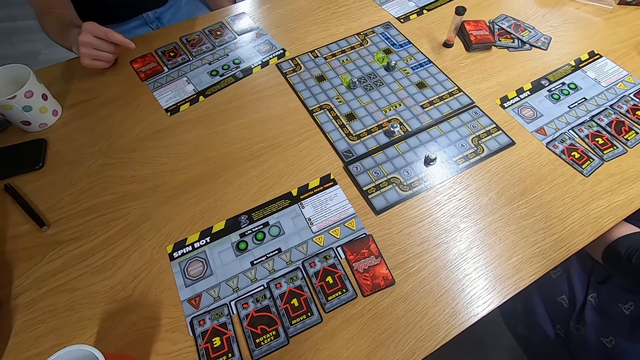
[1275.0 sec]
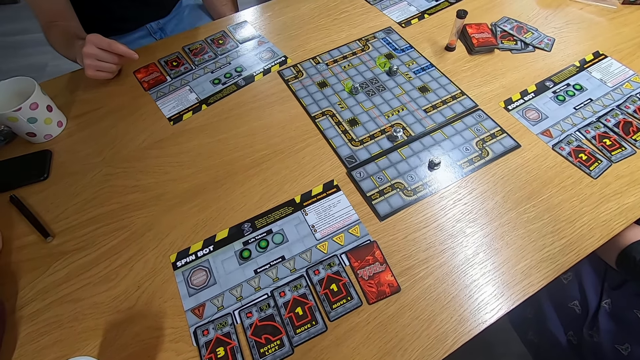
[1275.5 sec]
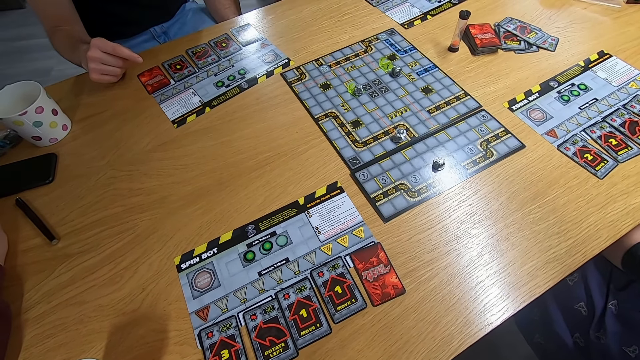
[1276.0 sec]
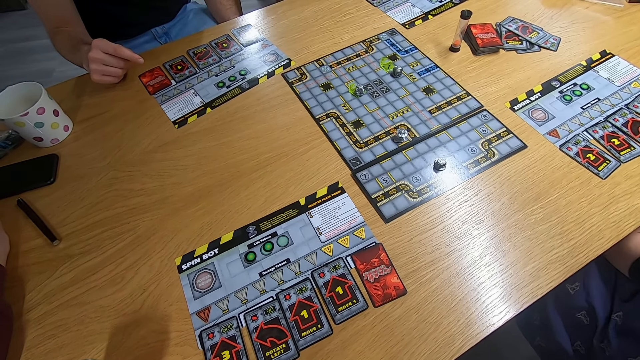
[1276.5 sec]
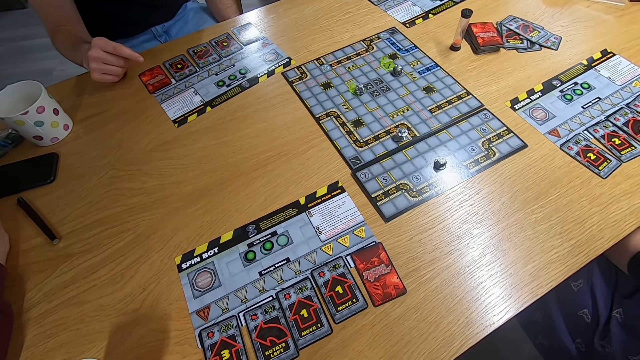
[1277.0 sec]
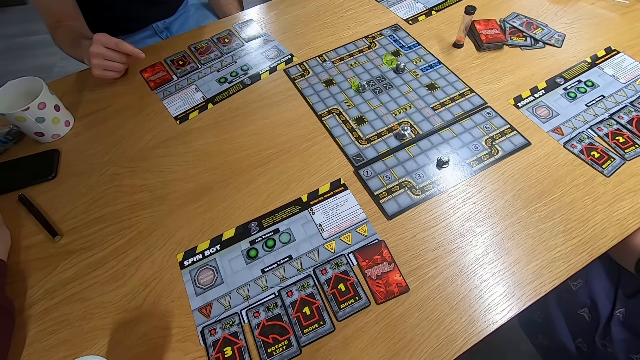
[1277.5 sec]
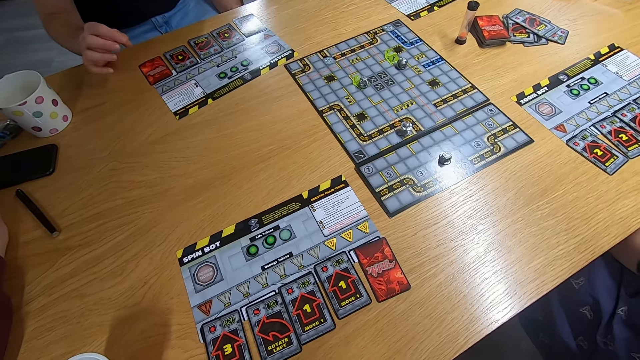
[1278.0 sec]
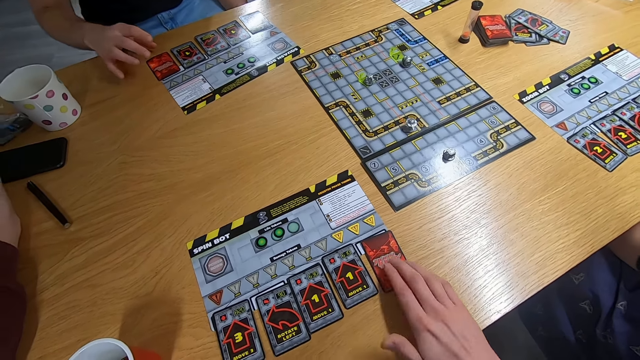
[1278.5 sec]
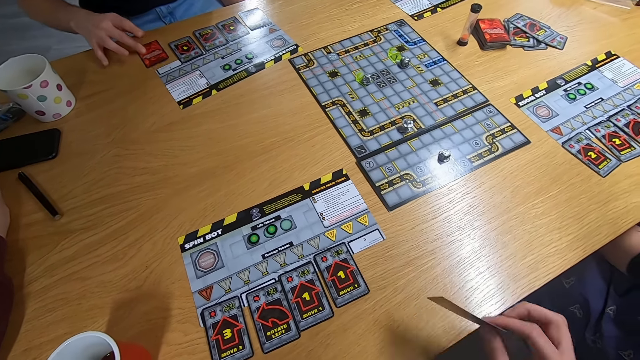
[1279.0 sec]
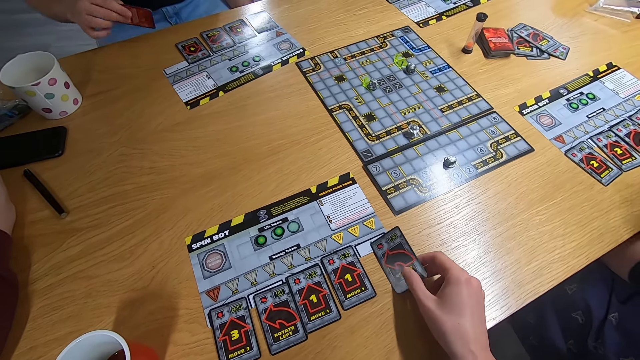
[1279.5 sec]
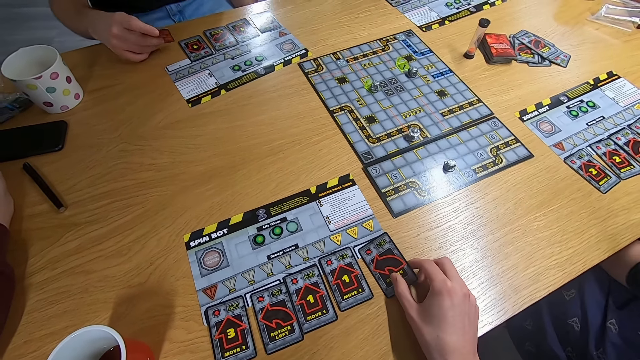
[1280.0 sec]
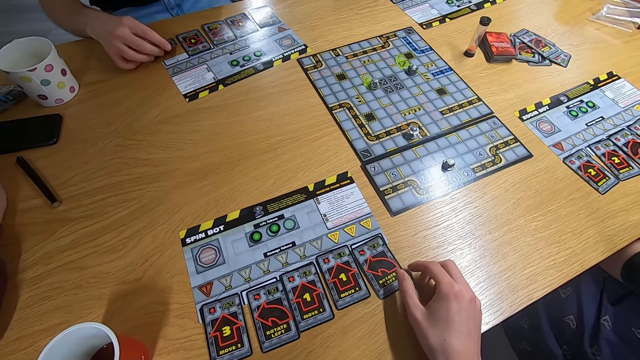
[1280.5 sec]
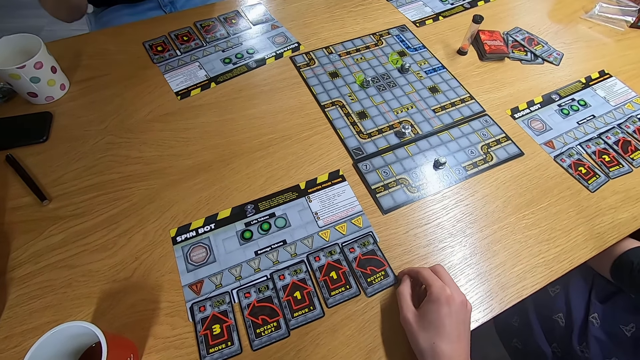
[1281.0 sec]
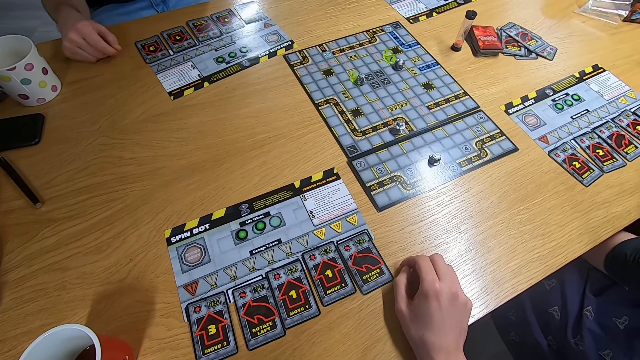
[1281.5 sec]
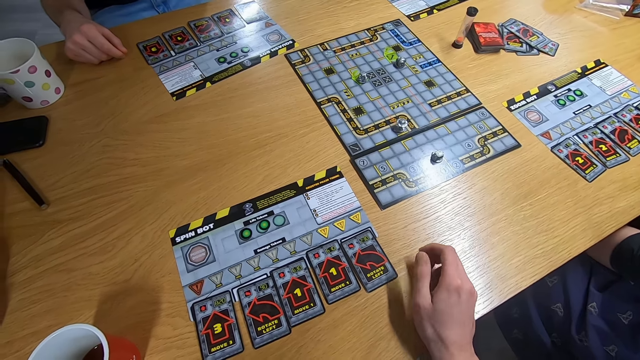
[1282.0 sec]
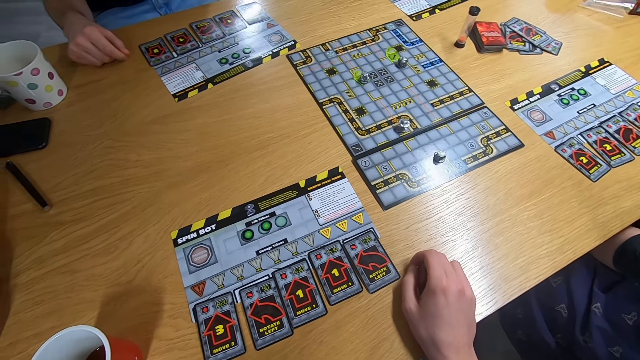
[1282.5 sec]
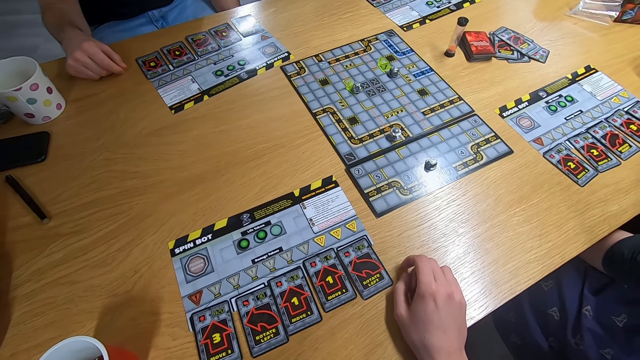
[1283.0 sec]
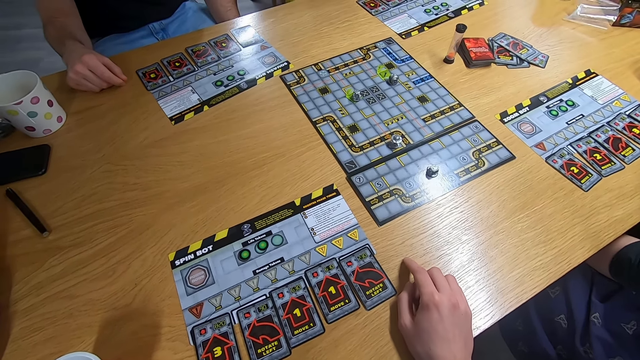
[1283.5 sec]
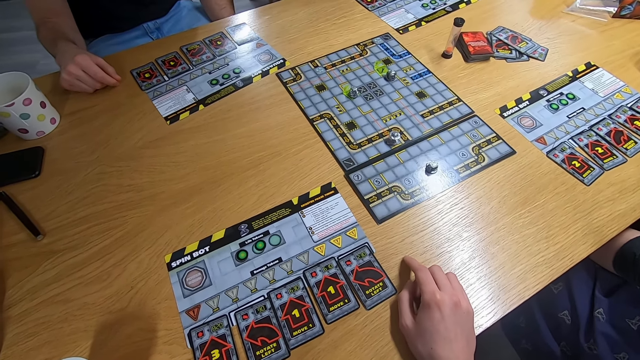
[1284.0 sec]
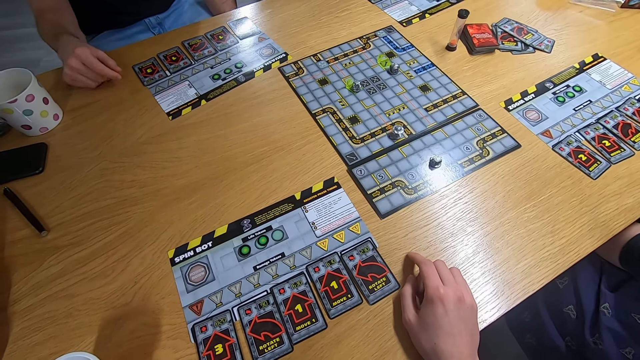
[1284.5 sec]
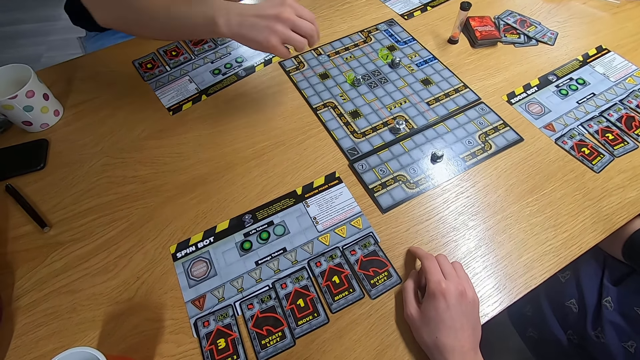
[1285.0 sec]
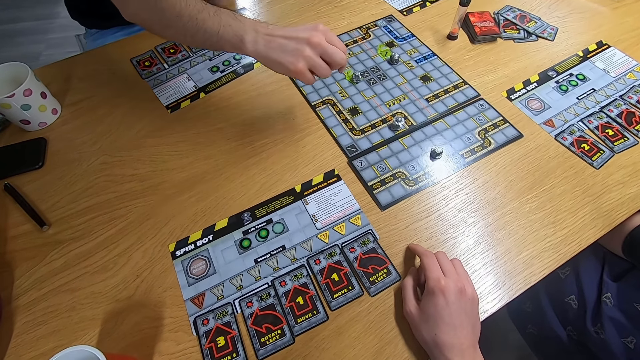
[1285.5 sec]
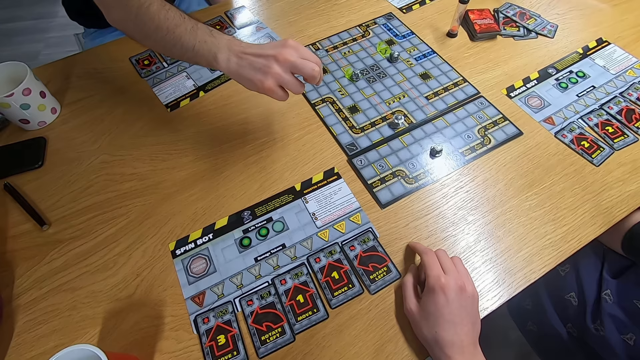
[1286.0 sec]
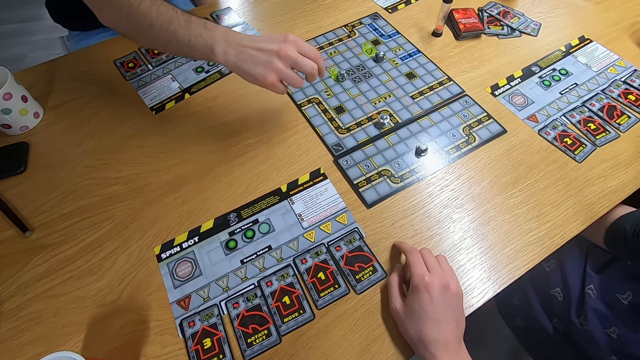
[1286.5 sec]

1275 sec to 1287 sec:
A man swings the right hand. The camera wearer swings the right hand. They pick up the card with the right hand. The man picks up the card with the right hand. The camera wearer drops the card on the desk. The man drops the card on the desk. The camera wearer stares at the board game. The man swings the right hand.

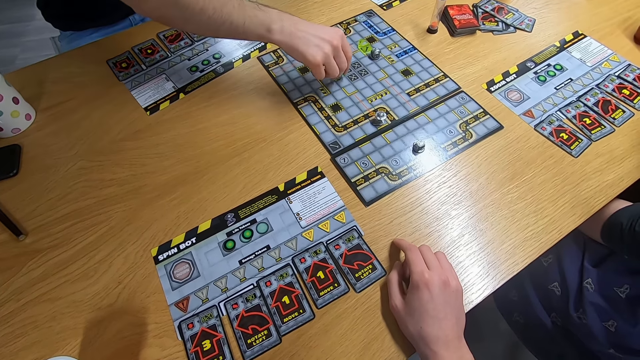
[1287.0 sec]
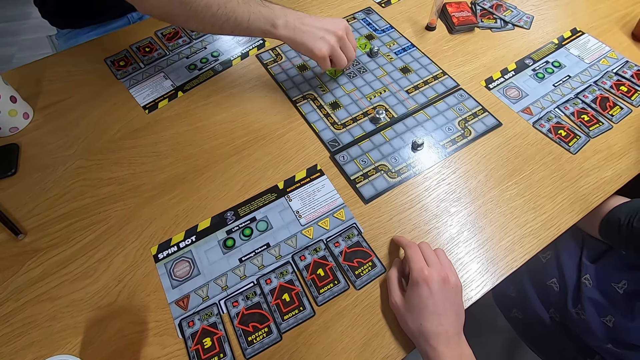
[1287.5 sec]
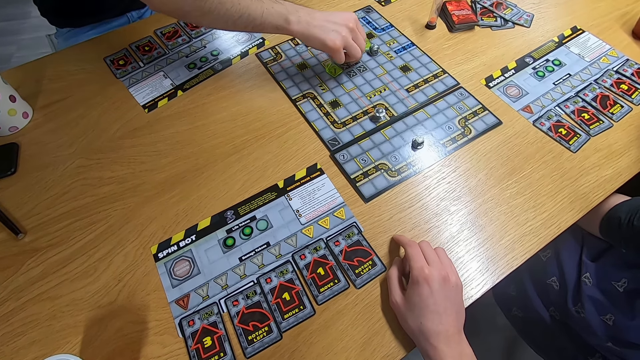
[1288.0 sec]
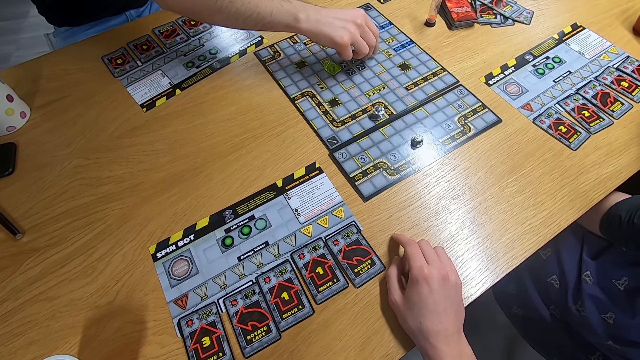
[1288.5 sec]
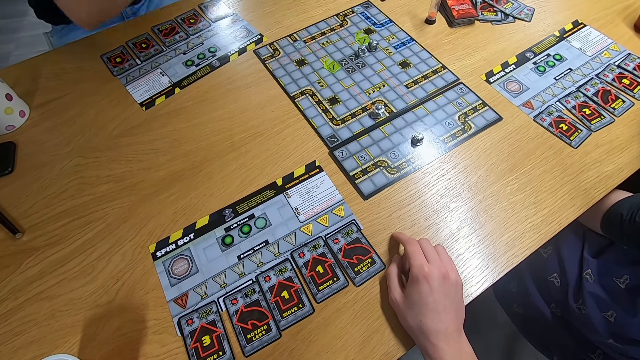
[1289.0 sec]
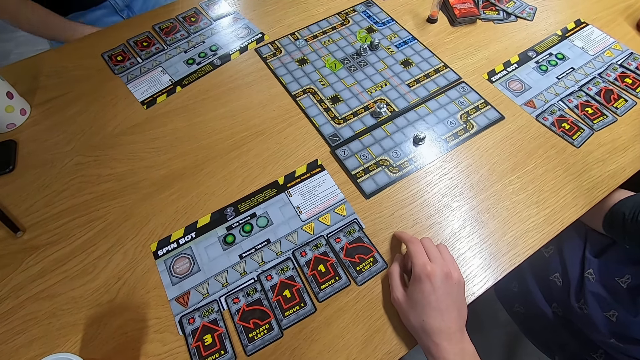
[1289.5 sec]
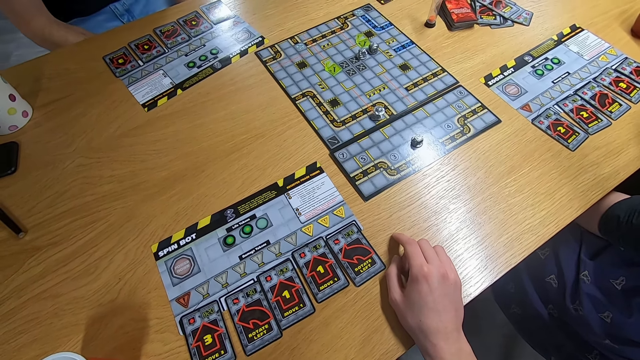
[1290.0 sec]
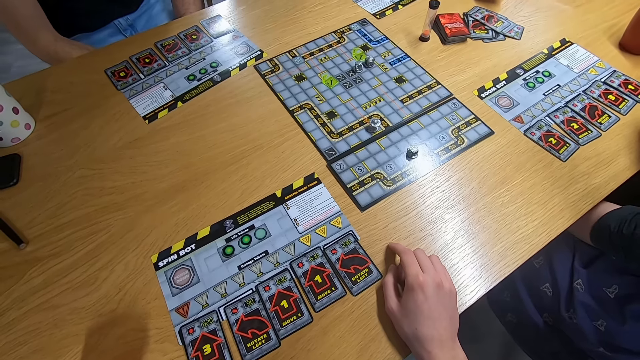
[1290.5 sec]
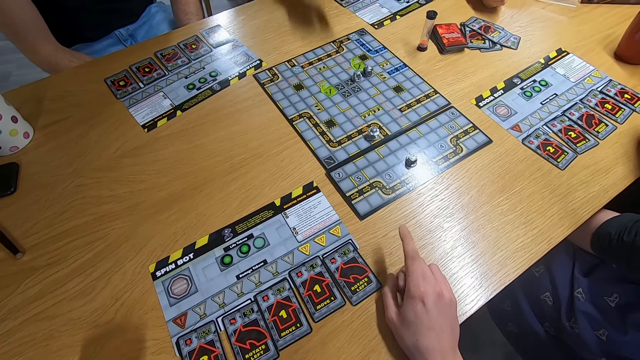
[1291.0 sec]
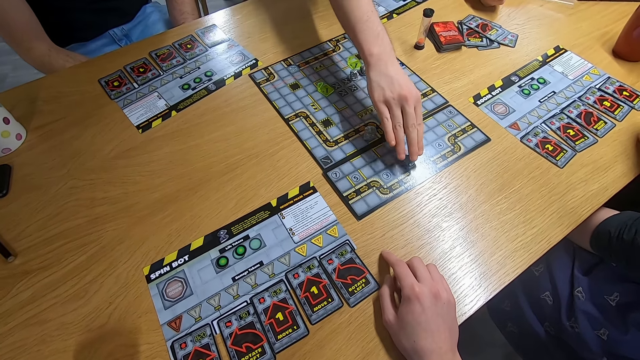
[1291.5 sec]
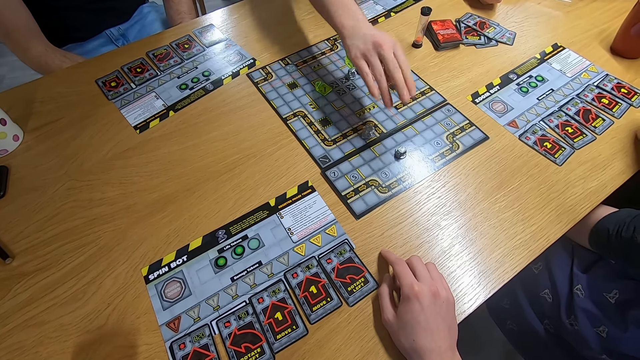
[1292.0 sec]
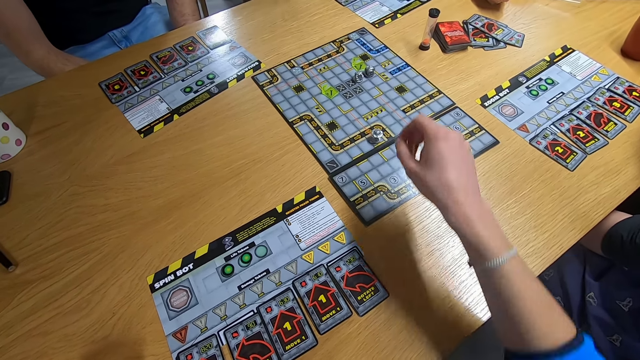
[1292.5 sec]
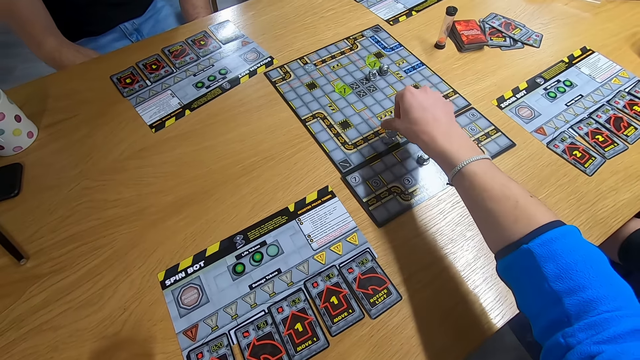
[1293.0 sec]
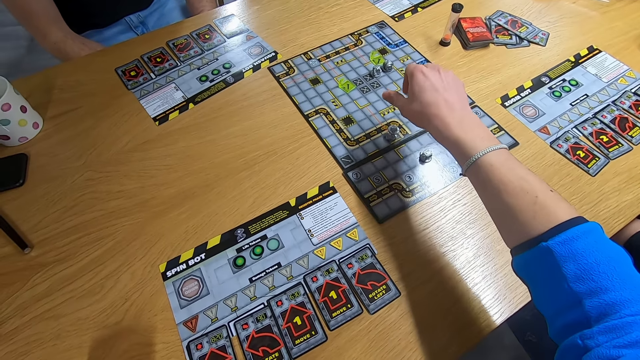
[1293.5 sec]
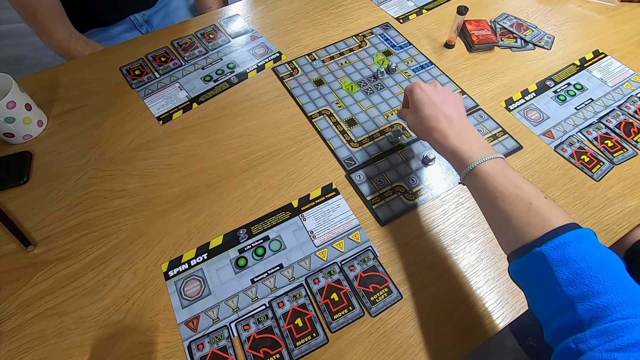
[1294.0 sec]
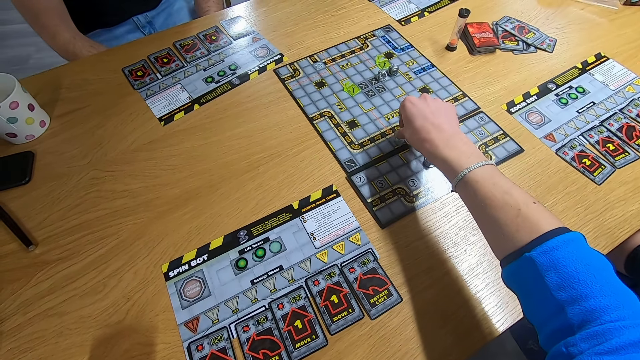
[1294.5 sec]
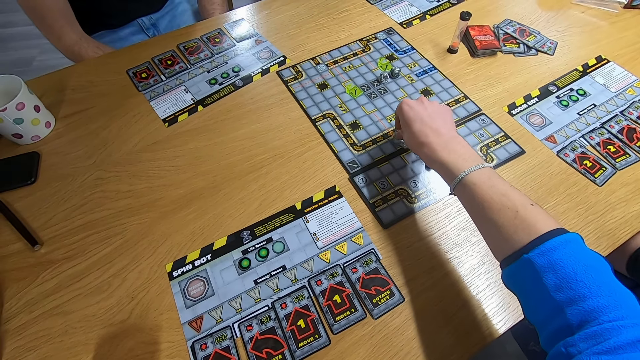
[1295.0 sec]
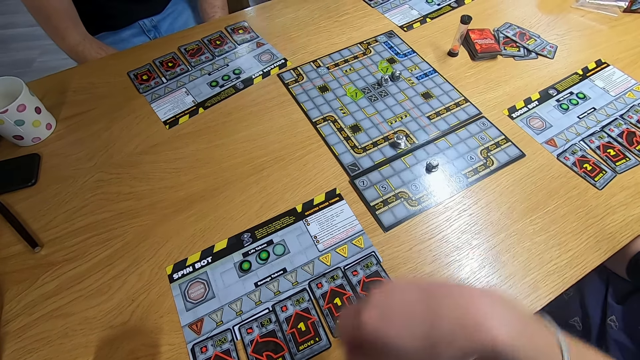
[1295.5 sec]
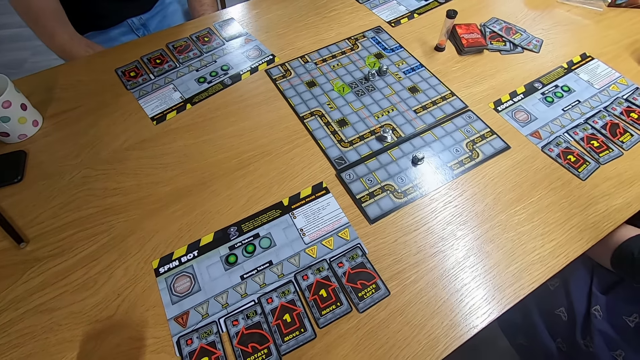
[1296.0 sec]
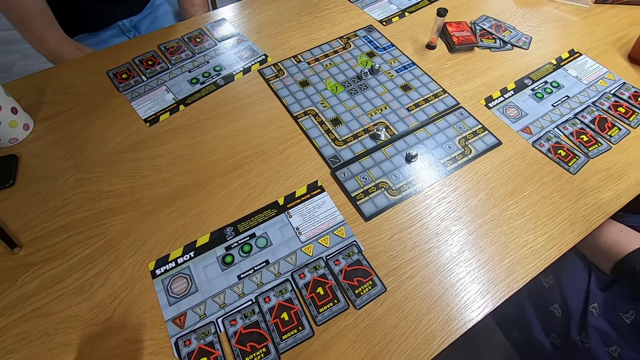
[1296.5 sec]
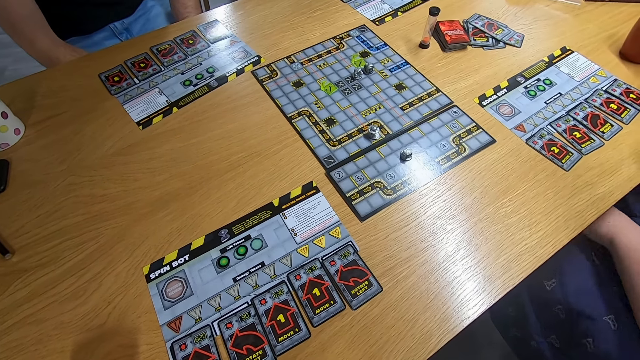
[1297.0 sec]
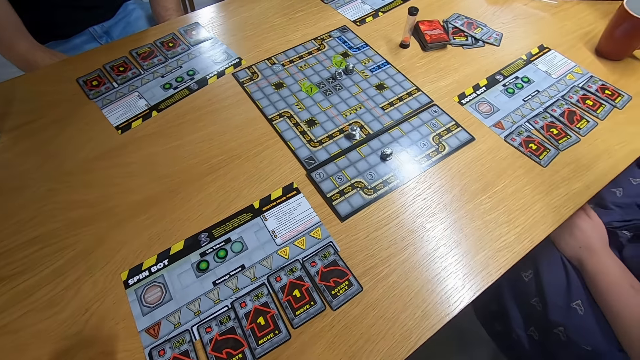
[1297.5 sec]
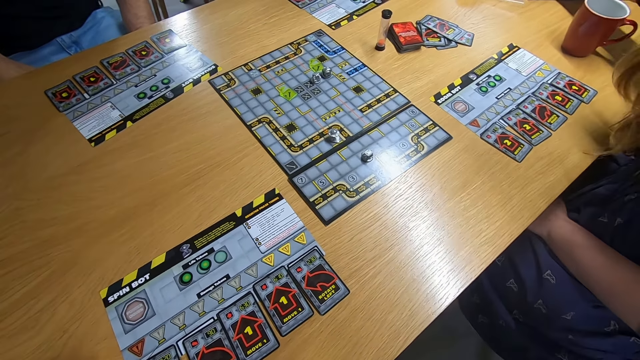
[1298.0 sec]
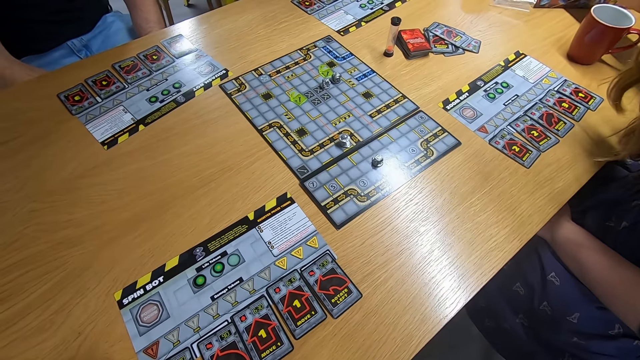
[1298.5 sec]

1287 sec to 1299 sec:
A man plays the board game. The camera wearer stares at the board game. Another man swings the right hand and plays the board game. The camera wearer swings the right hand and plays the board game. They stare at the board game.
